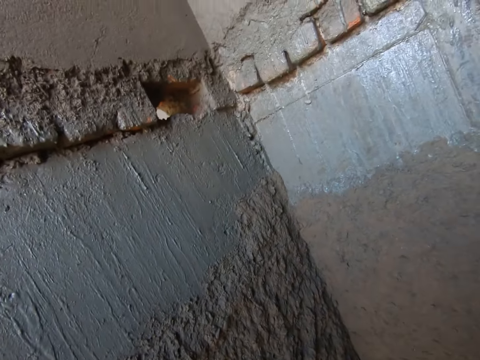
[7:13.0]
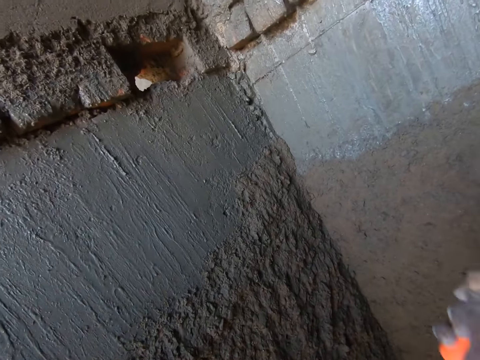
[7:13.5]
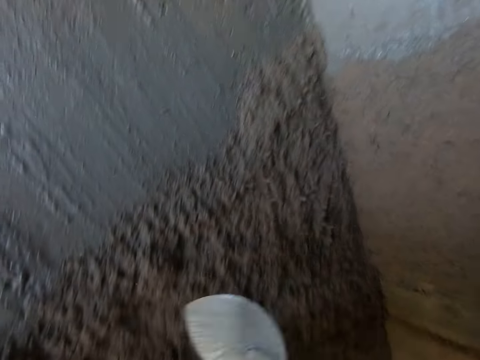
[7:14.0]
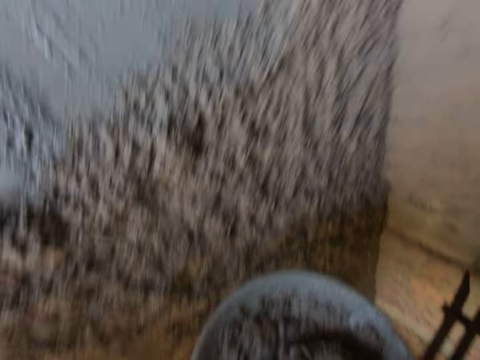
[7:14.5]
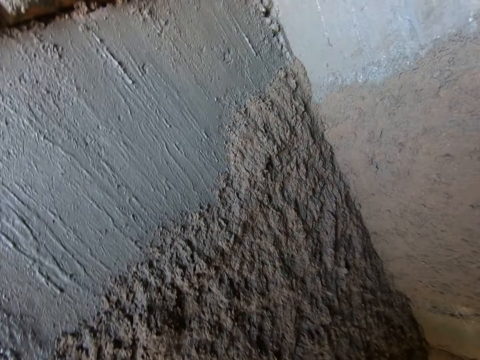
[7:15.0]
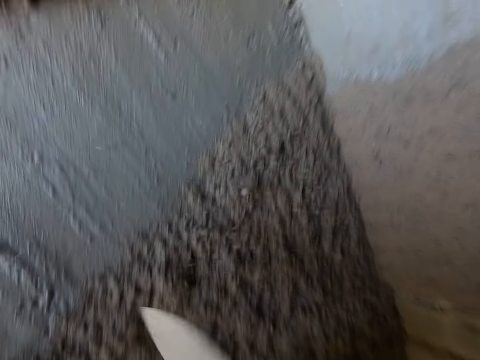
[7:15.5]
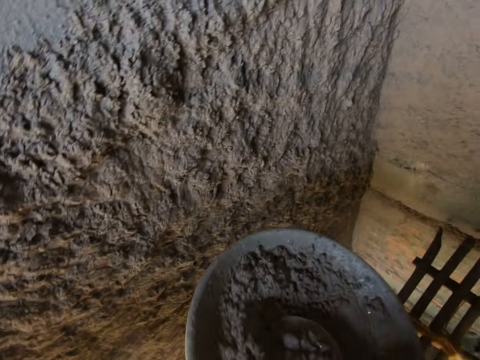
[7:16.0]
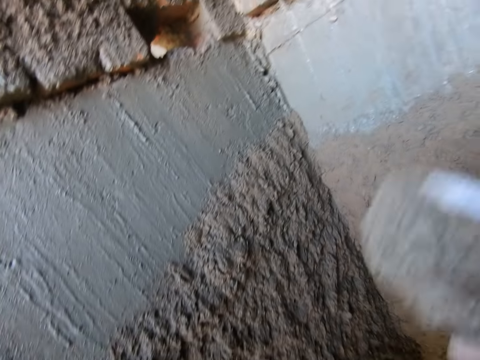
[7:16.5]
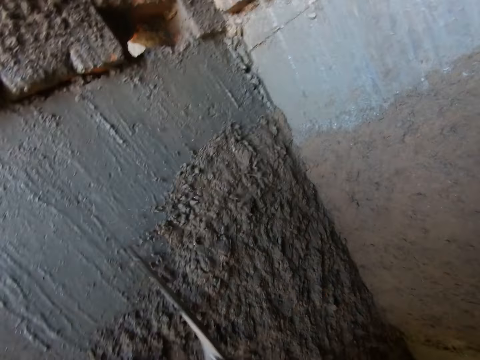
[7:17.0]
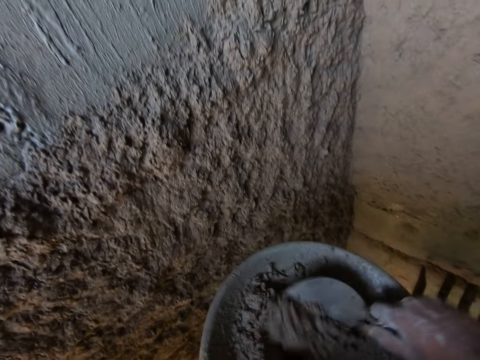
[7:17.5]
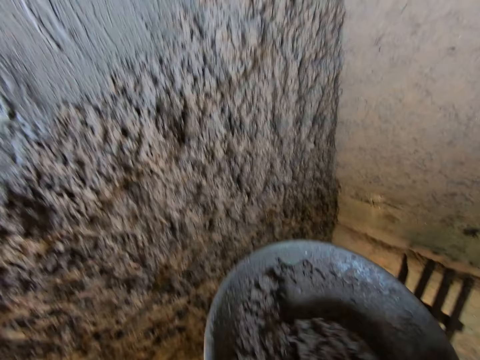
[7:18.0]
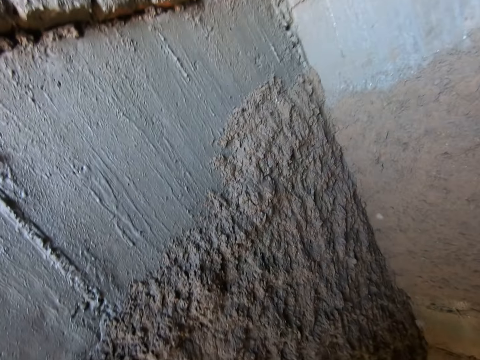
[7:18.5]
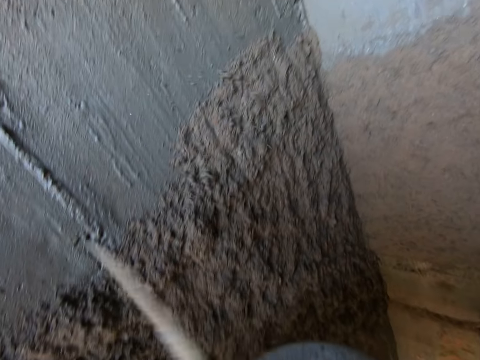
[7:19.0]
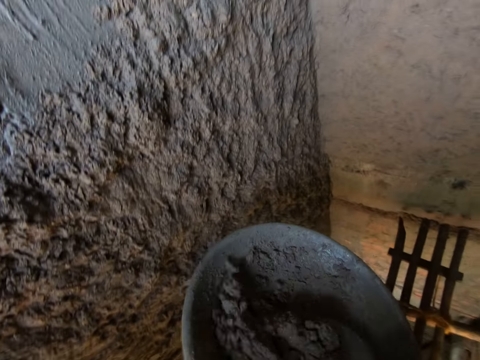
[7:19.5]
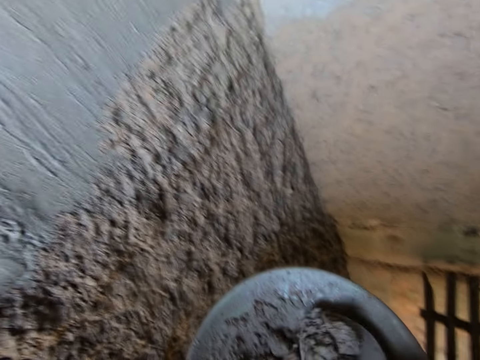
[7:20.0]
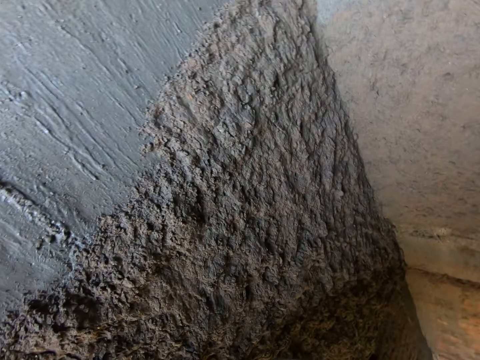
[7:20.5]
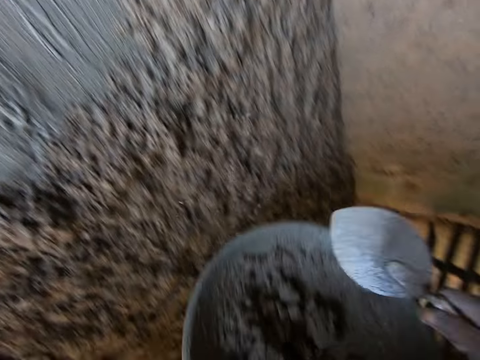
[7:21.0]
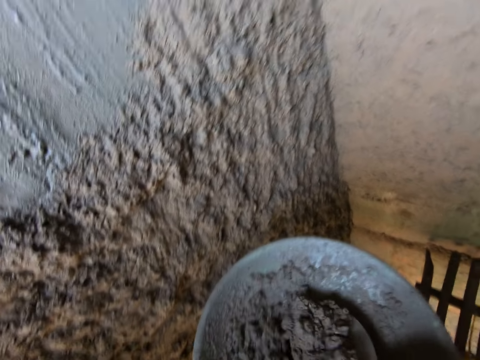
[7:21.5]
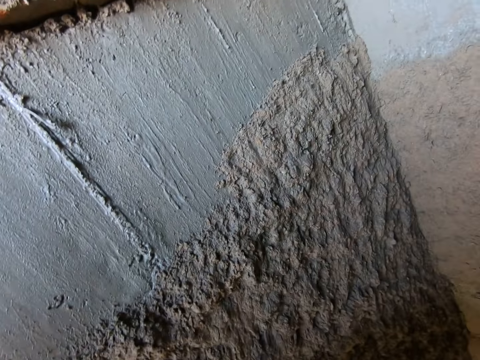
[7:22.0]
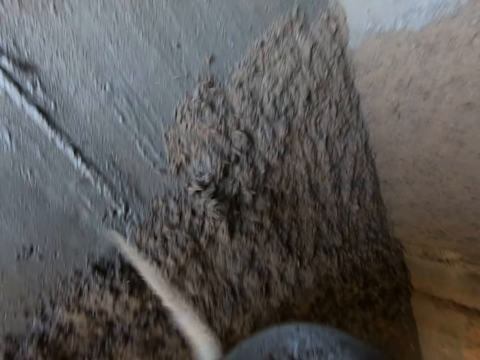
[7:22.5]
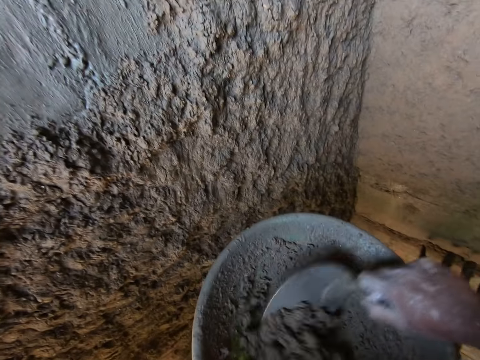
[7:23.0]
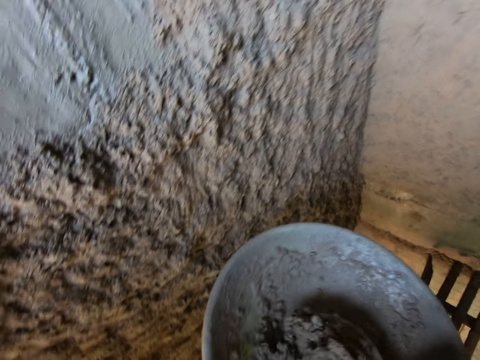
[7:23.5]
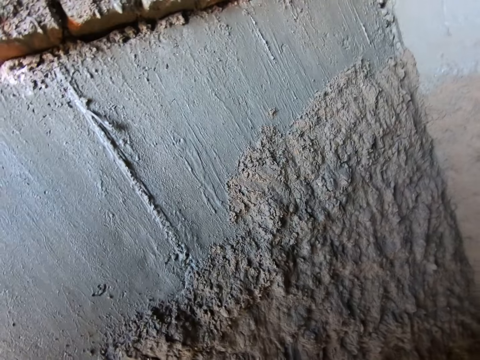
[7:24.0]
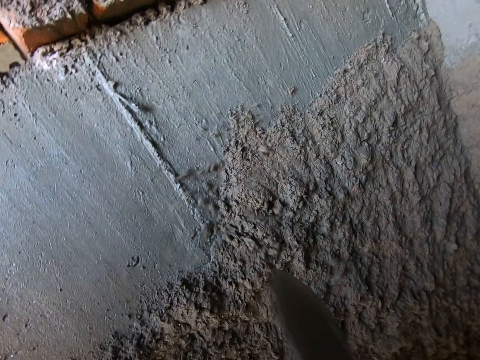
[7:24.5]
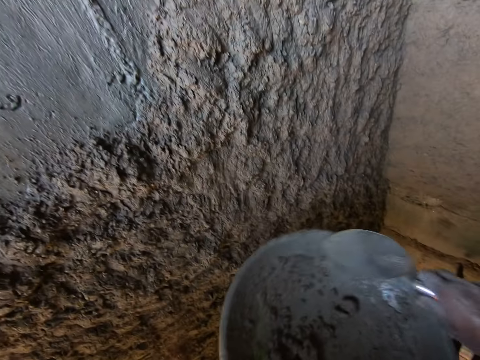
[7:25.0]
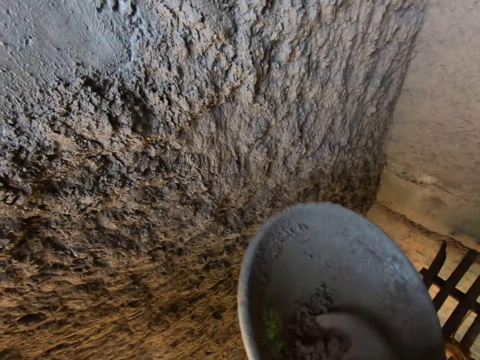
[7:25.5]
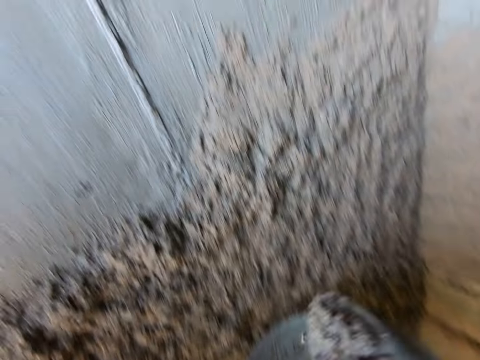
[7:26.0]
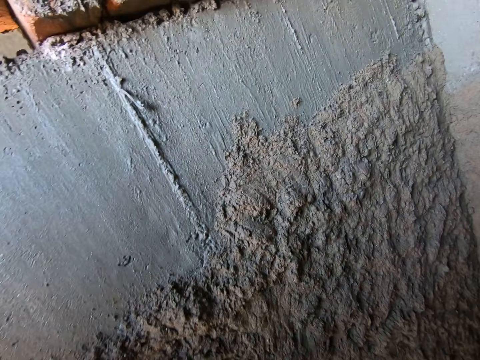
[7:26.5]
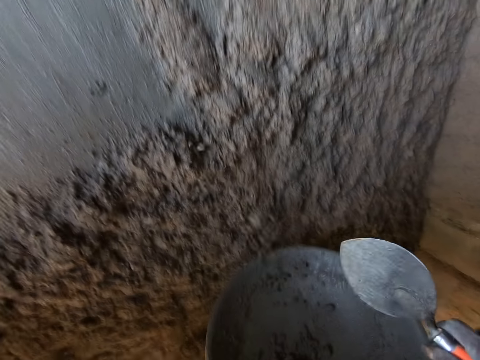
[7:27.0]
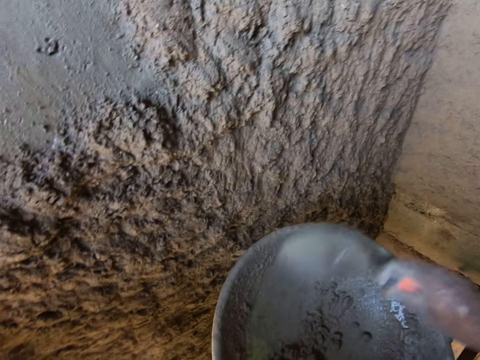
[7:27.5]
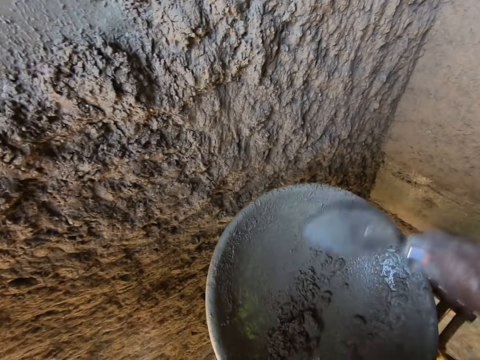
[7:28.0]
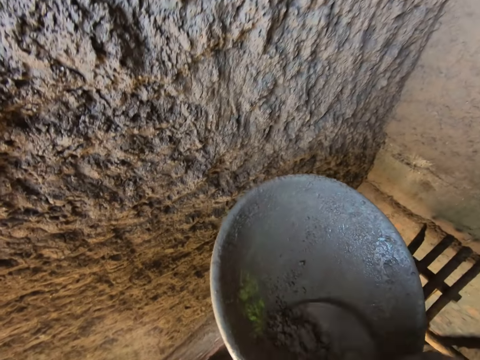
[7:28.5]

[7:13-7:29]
The camera wearer splatters the cement mortar on the wall with the trowel in his right hand. He scoops cement mortar from the pan with the trowel in his right hand. He splatters the cement mortar on the wall with the brick trowel in his right hand. He scoops cement mortar from the pan with the trowel in his right hand. He splatters the cement mortar on the wall with the trowel in his right hand. He scoops cement mortar from the pan with the trowel in his right hand. He splatters the cement mortar on the wall with the trowel in his right hand. He scoops cement mortar from the pan with the trowel in his right hand repeatedly. He splatters the cement mortar on the wall with the trowel in his right hand. He scoops cement mortar from the pan with the trowel in his right hand. He splatters the cement mortar on the wall with the trowel in his right hand. He scrapes cement mortar in the pan with the trowel in his right hand. He scoops cement mortar from the pan with the trowel in his right hand. He splatters the cement mortar on the wall with the trowel in his right hand. He scrapes cement mortar in the pan with the trowel in his right hand.

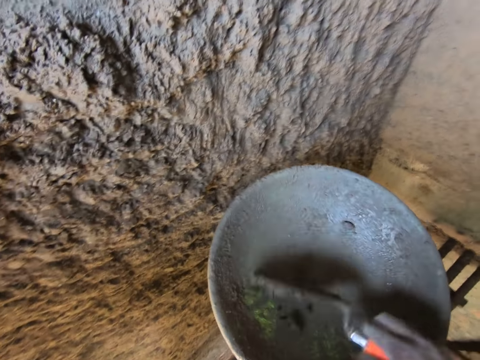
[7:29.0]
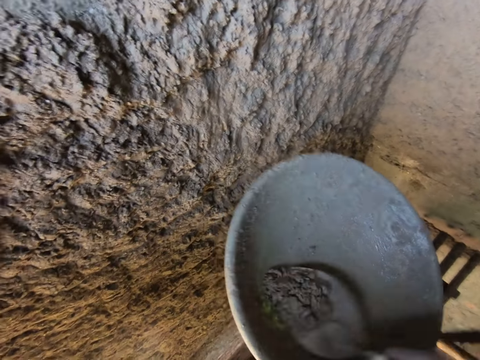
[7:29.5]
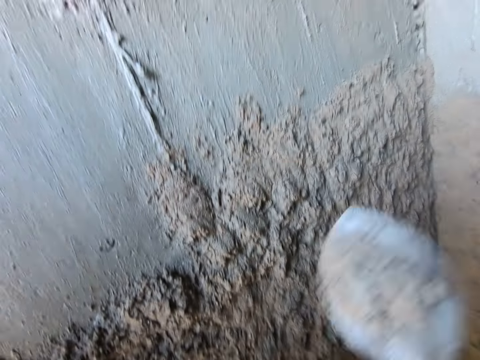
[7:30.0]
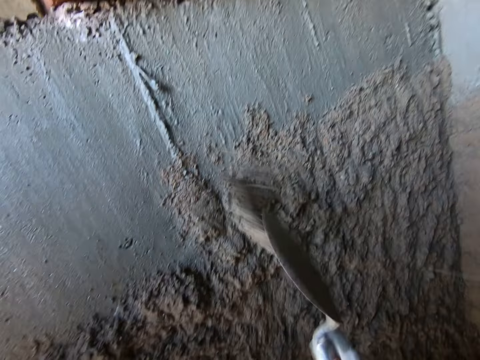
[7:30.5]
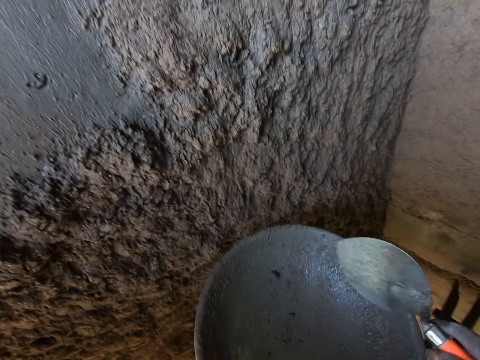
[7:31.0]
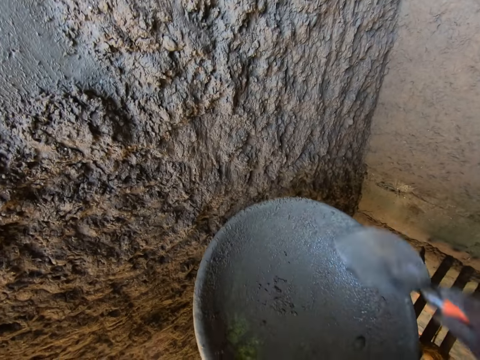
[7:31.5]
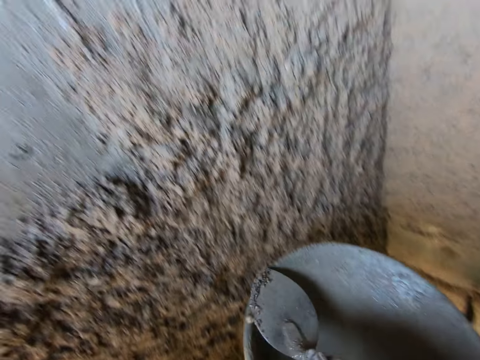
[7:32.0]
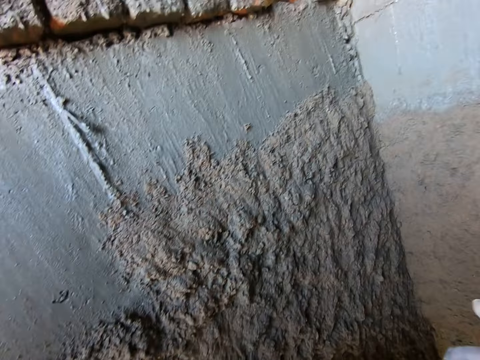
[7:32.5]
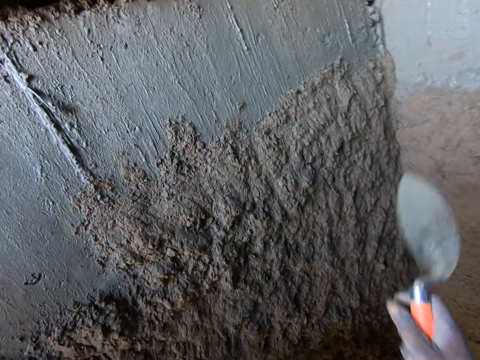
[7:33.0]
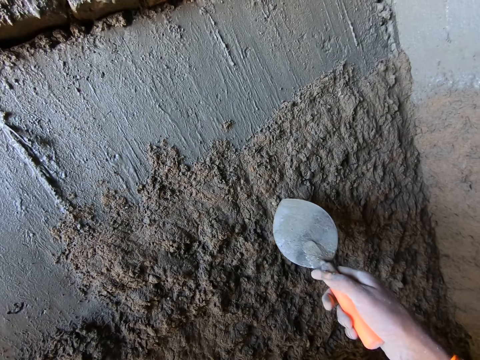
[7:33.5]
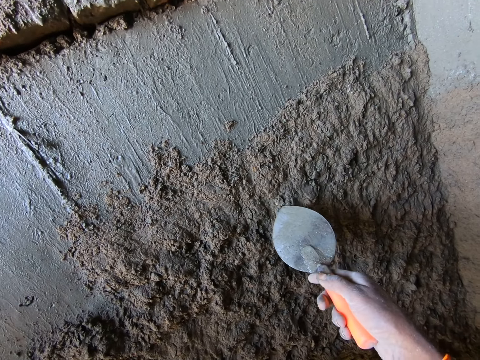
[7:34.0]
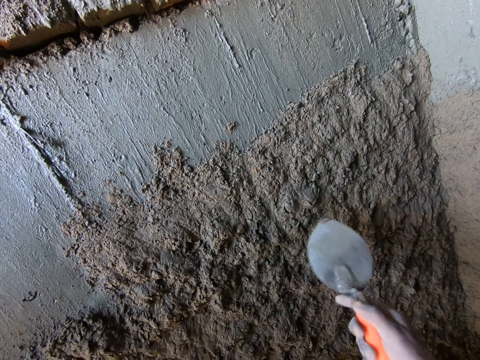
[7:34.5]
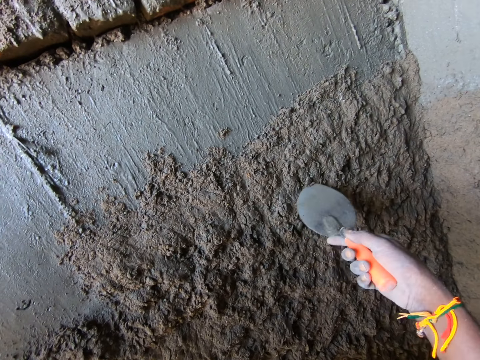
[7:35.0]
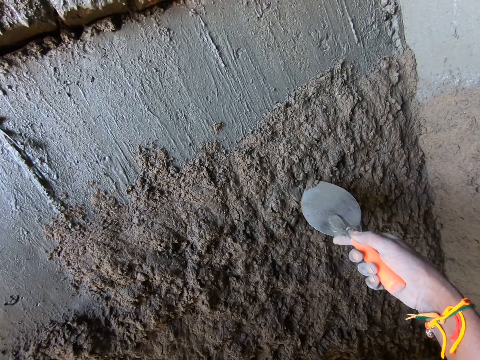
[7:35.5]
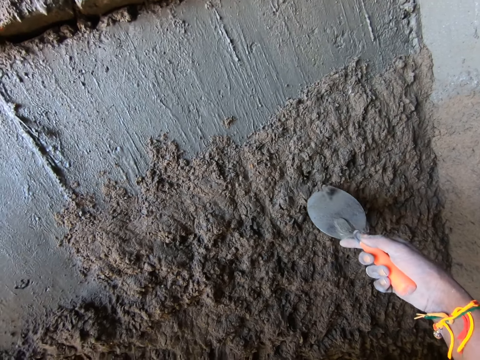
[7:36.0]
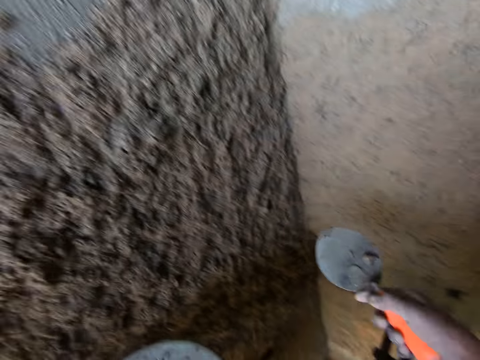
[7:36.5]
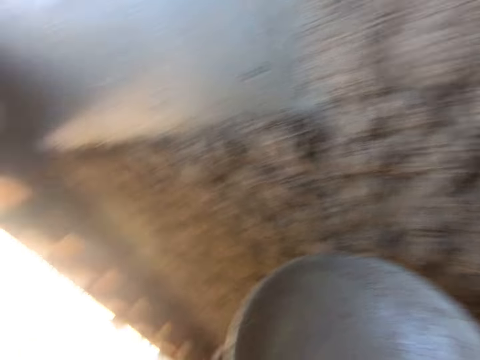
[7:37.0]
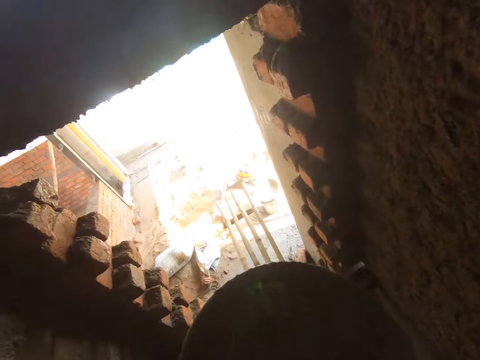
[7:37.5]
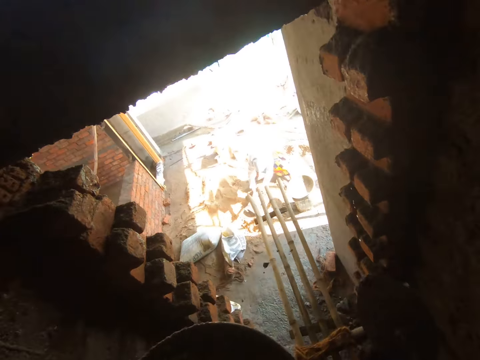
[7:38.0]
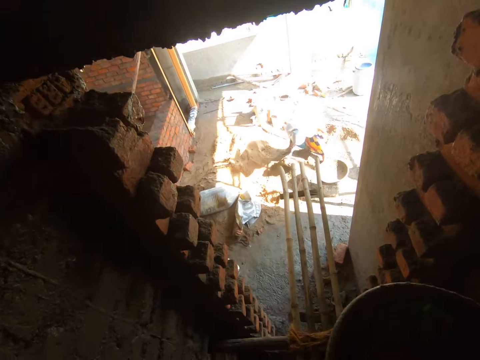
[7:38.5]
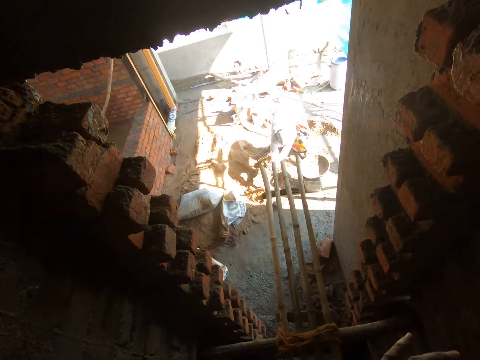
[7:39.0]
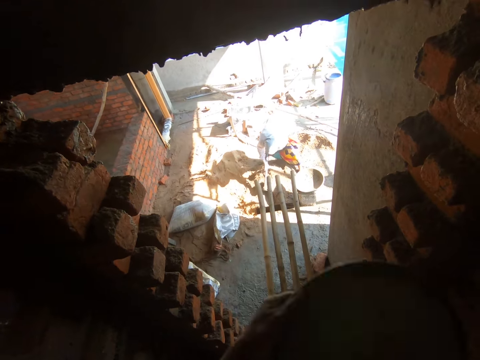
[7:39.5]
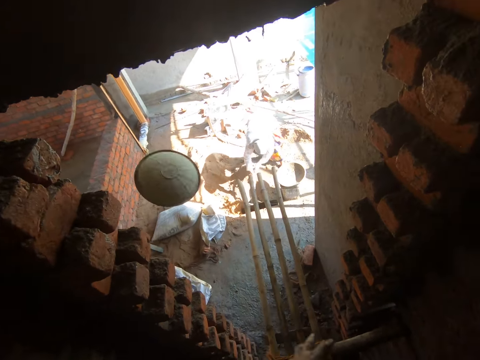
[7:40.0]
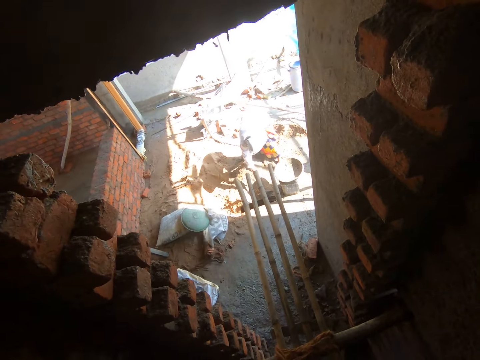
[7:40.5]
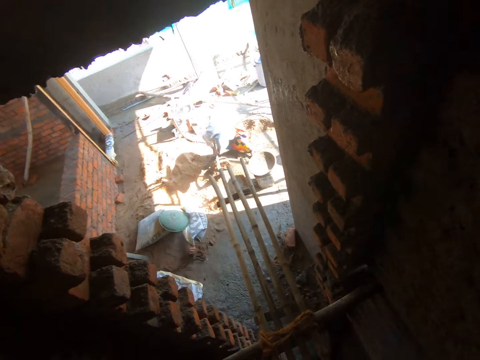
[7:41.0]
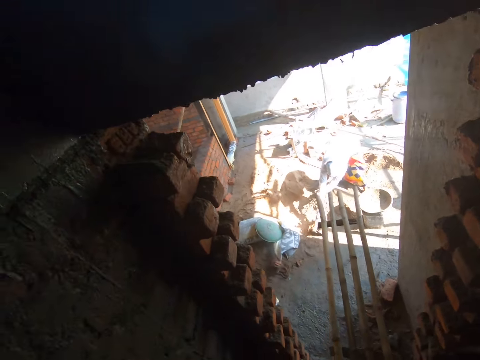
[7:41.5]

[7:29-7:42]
The camera wearer scoops cement mortar from the pan with the trowel in his right hand. He splatters the cement mortar on the wall with the trowel in his right hand. He scrapes cement mortar in the pan with the trowel in his right hand. He scoops cement mortar from the pan with the trowel in his right hand. He splatters the cement mortar on the wall with the trowel in his right hand. He removes a stone from the wall with the trowel in his right hand. The woman gathers sand on the ground with a hoe in both hands. The camera wearer throws the pan to the ground with his left hand.
